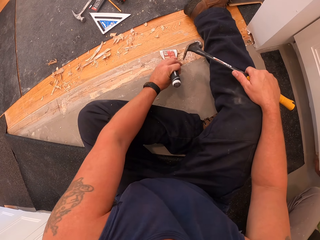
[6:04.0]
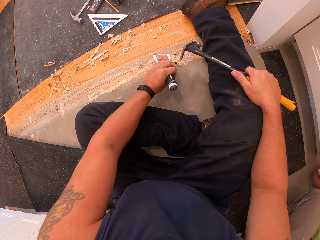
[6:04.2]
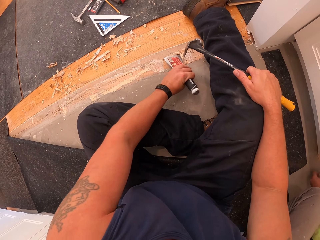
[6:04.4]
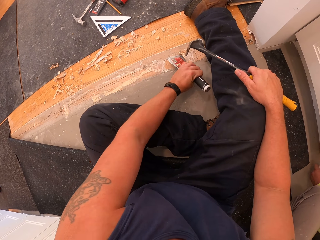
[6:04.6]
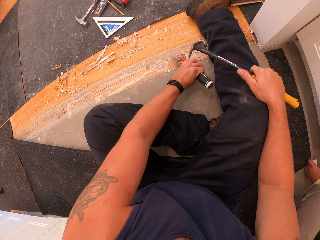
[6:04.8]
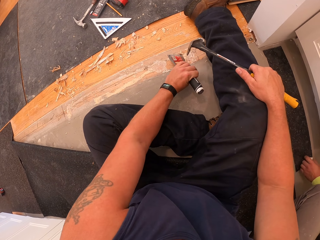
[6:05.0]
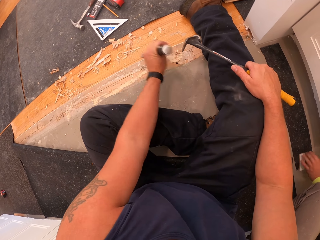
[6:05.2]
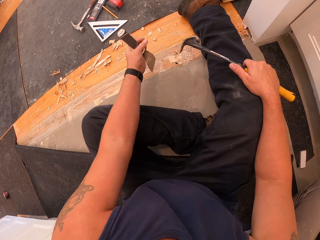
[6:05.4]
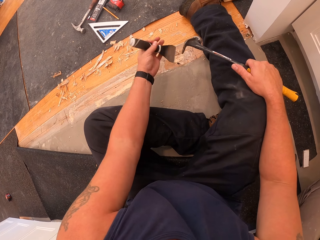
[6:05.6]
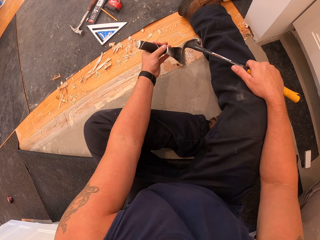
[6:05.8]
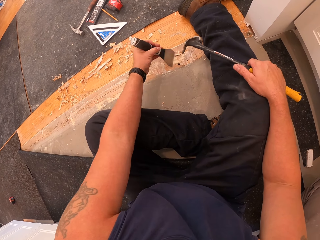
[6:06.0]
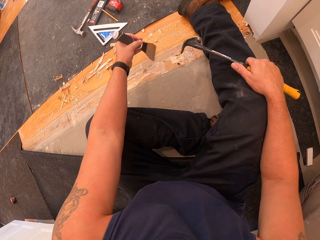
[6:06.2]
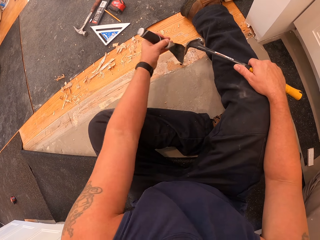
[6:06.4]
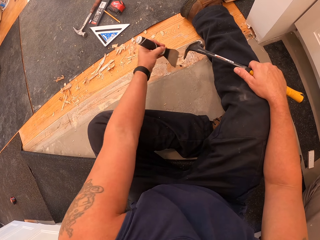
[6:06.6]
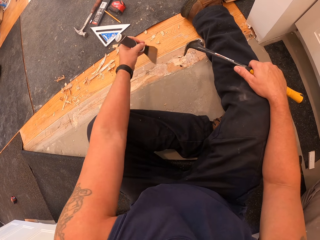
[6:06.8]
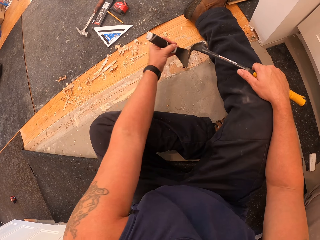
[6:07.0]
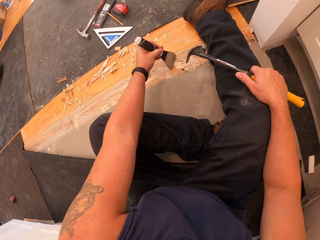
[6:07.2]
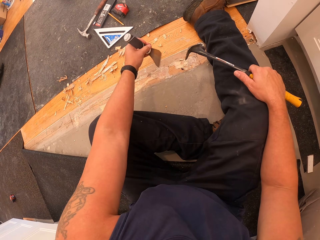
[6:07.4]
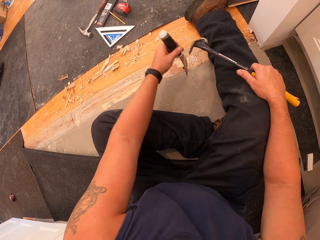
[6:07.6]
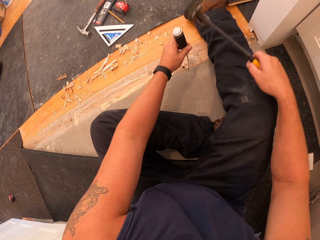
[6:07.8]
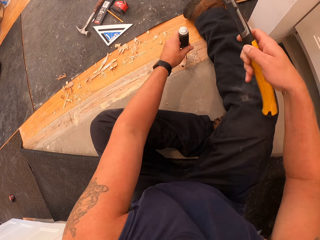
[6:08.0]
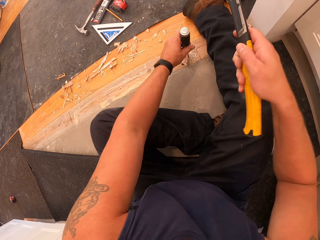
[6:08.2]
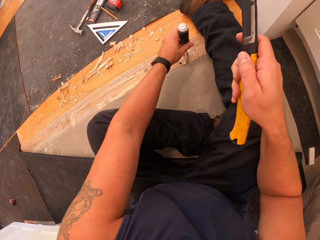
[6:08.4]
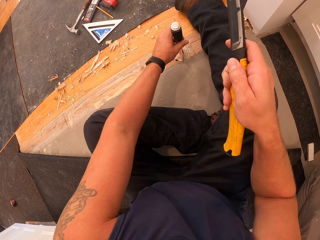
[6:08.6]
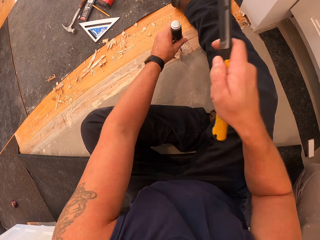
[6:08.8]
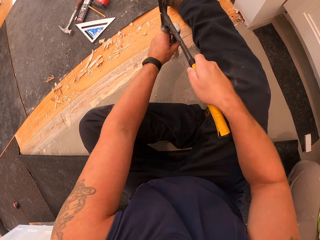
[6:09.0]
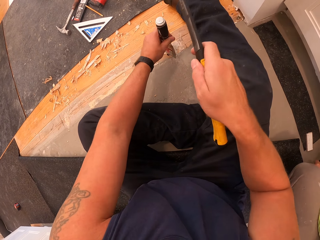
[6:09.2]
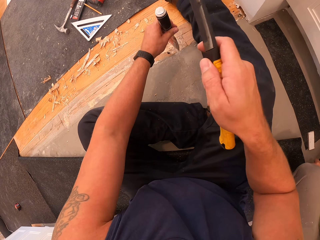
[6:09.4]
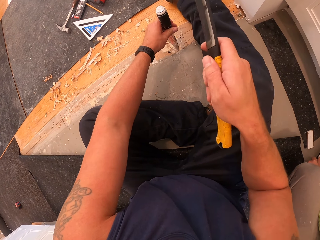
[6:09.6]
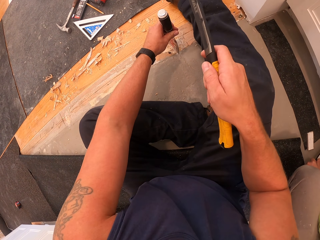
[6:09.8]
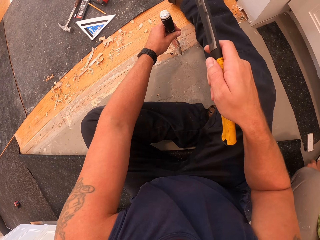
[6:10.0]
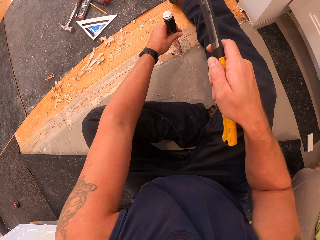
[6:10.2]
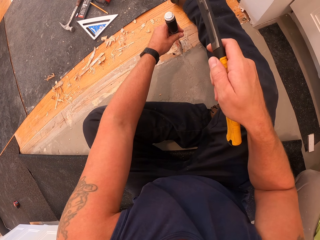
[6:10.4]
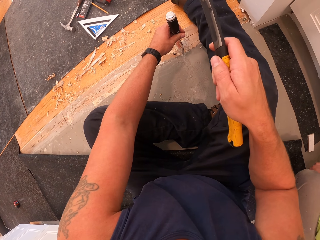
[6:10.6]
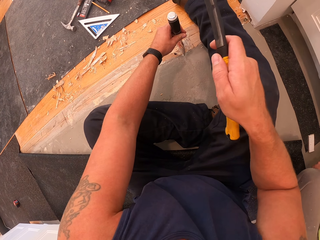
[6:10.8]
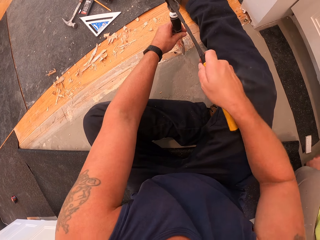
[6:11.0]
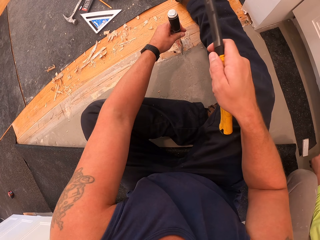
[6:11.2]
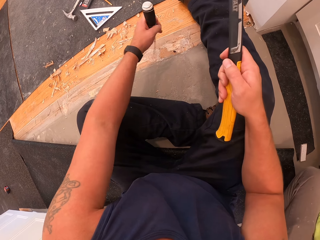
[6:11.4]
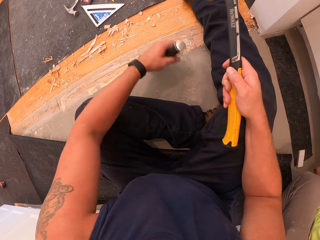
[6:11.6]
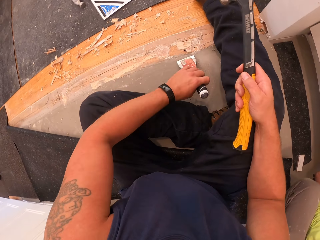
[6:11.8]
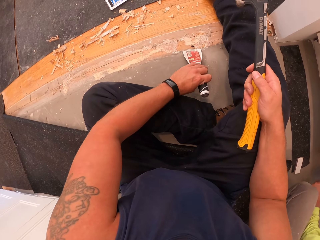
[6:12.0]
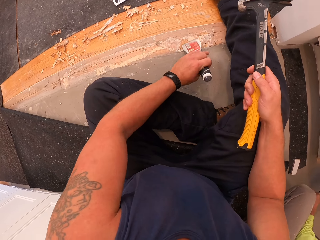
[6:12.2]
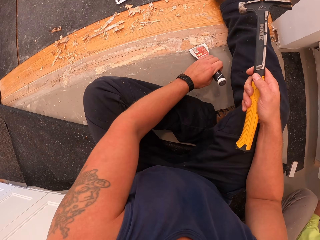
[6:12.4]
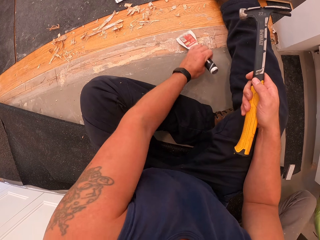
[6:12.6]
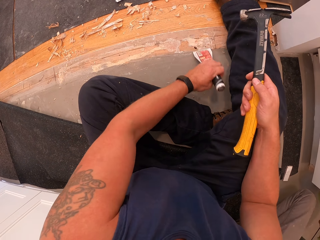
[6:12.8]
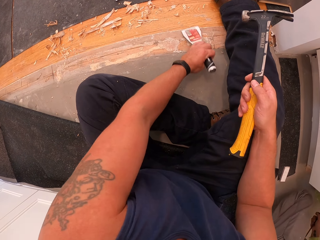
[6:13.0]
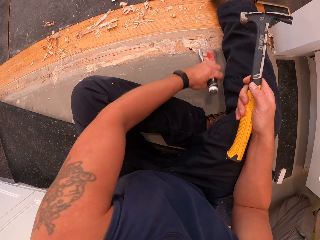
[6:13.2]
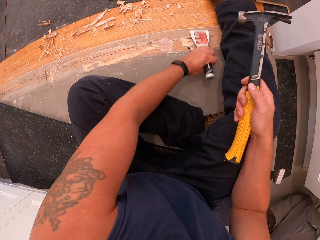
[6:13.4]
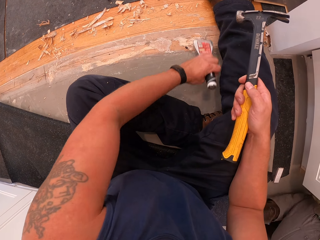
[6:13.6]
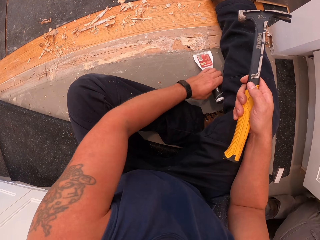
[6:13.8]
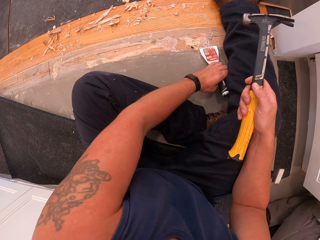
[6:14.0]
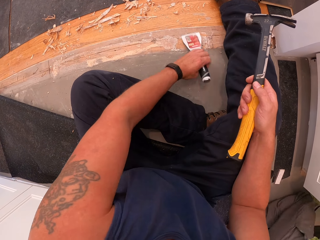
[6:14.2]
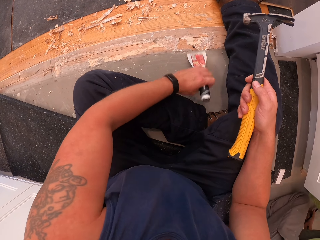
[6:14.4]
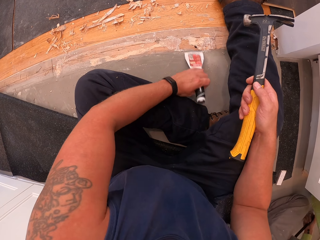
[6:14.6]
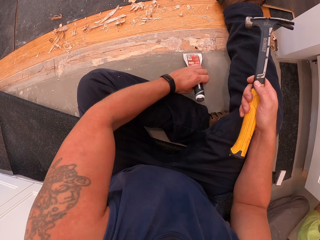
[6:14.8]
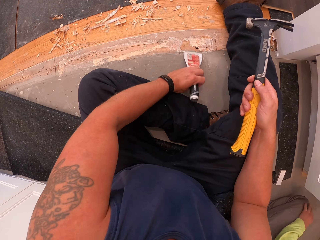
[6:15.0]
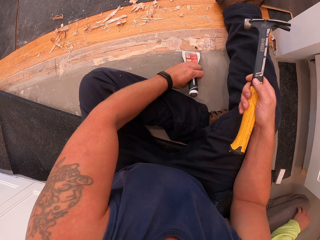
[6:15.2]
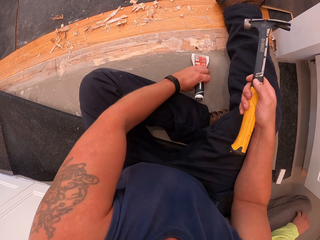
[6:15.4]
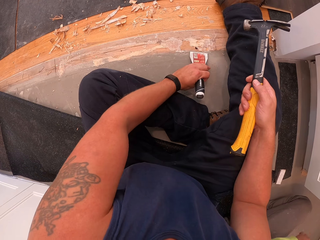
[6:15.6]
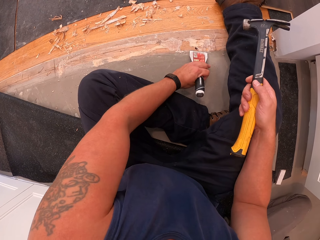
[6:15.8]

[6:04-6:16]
The camera wearer pulls the skiving knife off the wood board. He clears the wood board with the skiving knife. He puts the skiving knife on the wood board. He scrapes off wood on the floor board with the hammer and scraper in his hands. He hammers the skiving knife with the hammer. He gathers debris of wood on the floor board with the scraper in his left hand. He clears the wood board with the skiving knife.

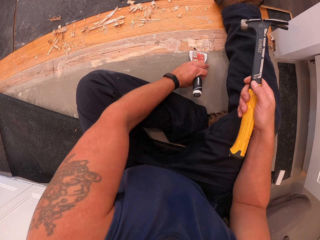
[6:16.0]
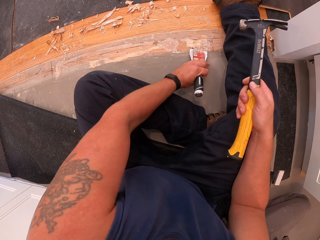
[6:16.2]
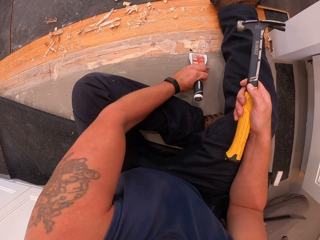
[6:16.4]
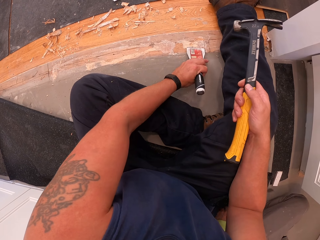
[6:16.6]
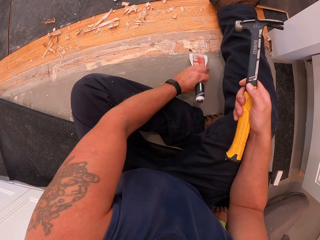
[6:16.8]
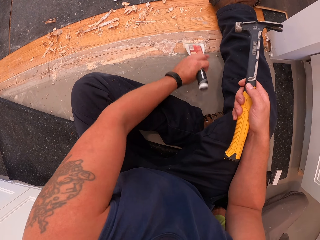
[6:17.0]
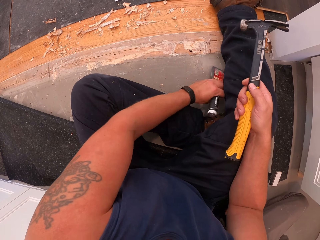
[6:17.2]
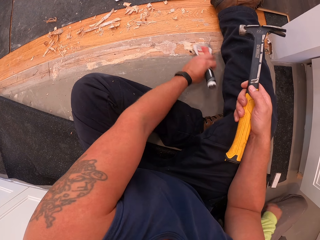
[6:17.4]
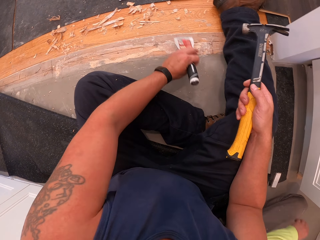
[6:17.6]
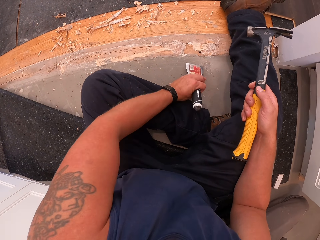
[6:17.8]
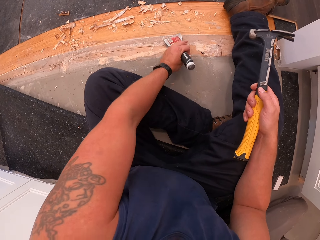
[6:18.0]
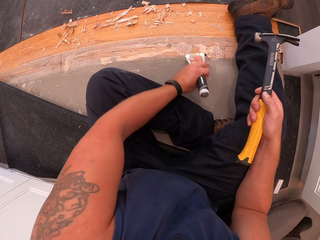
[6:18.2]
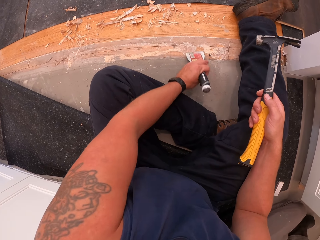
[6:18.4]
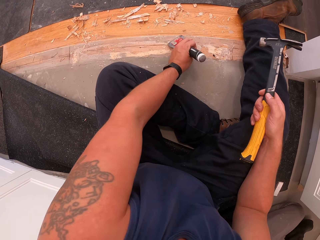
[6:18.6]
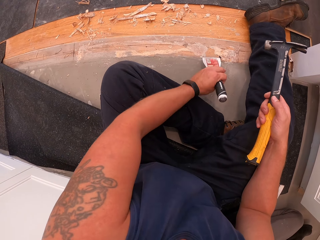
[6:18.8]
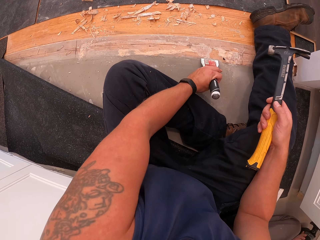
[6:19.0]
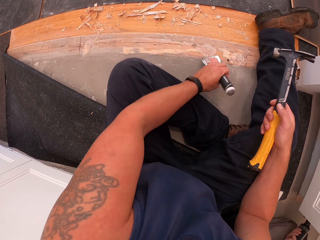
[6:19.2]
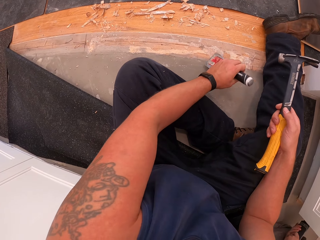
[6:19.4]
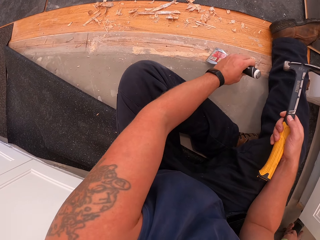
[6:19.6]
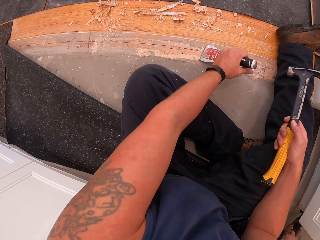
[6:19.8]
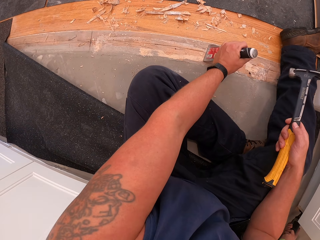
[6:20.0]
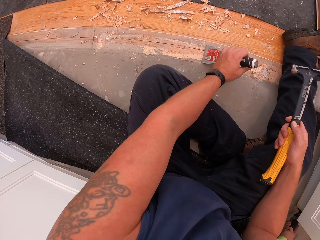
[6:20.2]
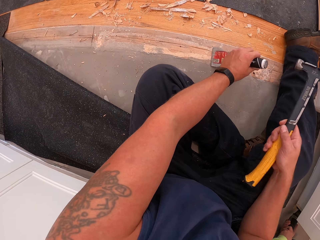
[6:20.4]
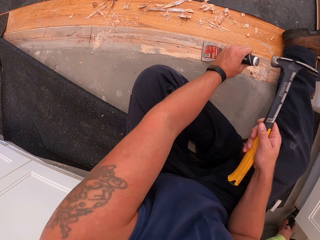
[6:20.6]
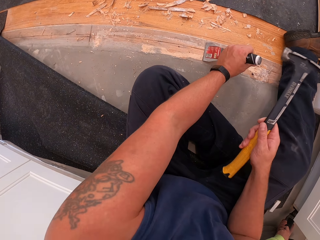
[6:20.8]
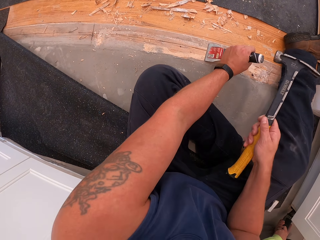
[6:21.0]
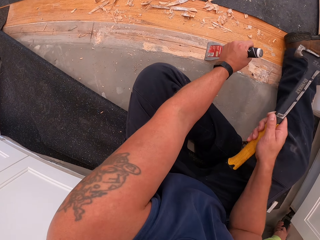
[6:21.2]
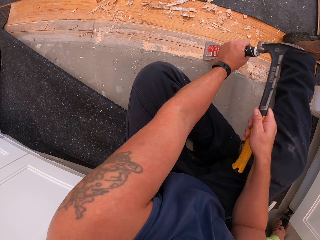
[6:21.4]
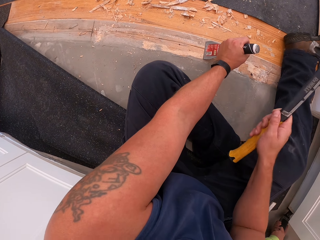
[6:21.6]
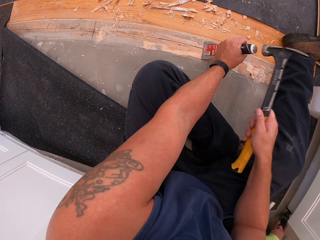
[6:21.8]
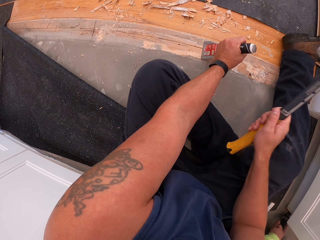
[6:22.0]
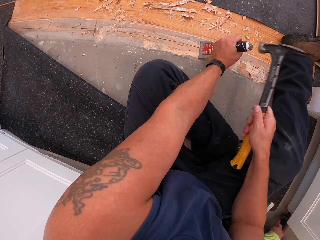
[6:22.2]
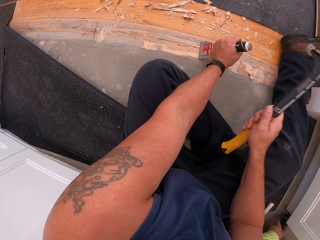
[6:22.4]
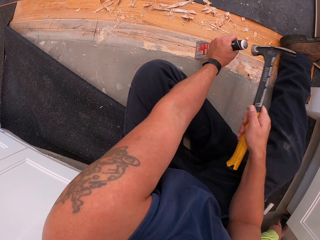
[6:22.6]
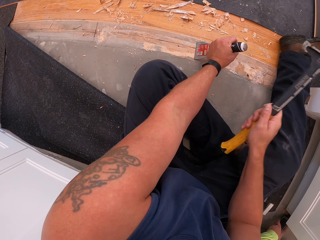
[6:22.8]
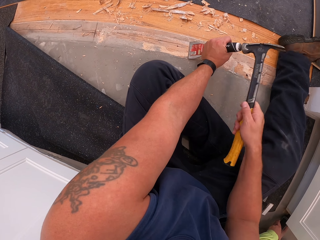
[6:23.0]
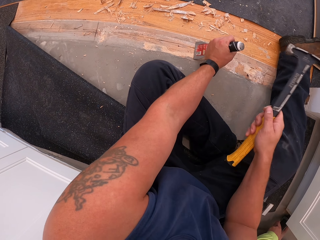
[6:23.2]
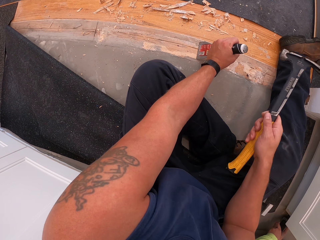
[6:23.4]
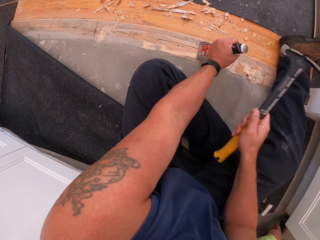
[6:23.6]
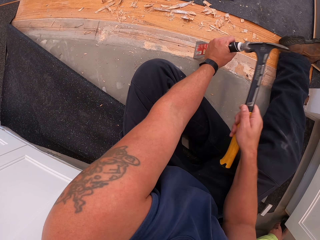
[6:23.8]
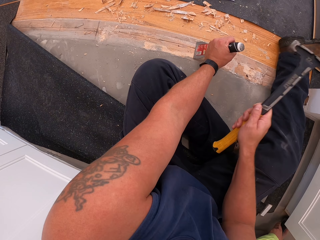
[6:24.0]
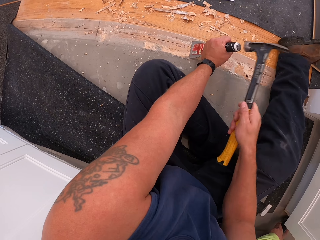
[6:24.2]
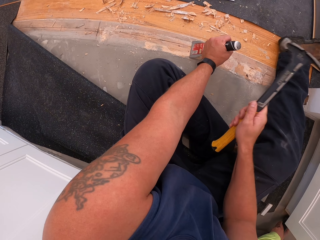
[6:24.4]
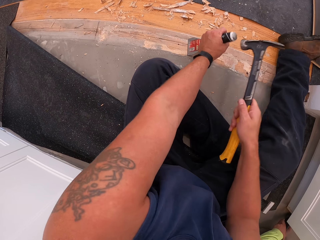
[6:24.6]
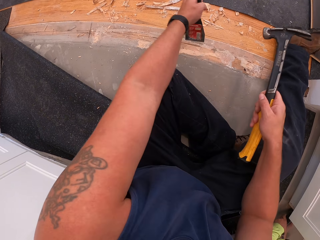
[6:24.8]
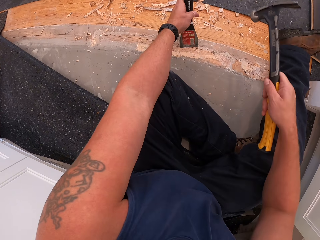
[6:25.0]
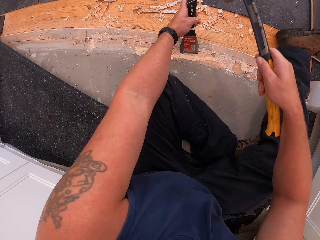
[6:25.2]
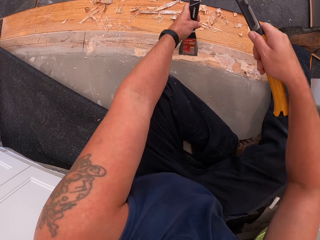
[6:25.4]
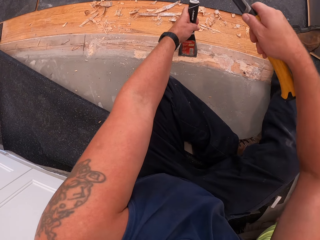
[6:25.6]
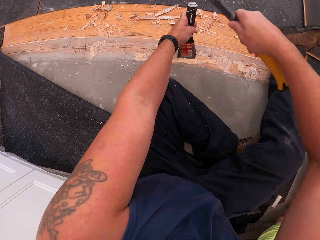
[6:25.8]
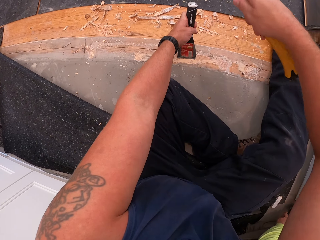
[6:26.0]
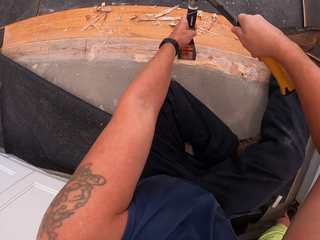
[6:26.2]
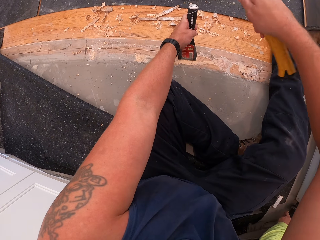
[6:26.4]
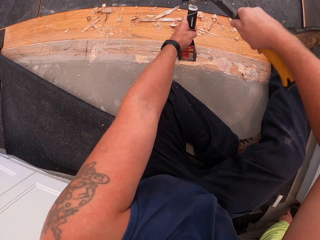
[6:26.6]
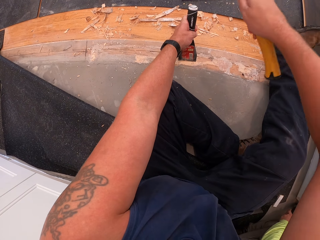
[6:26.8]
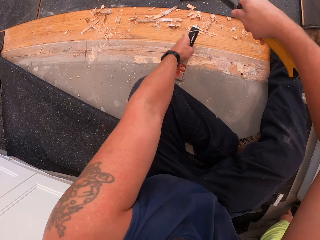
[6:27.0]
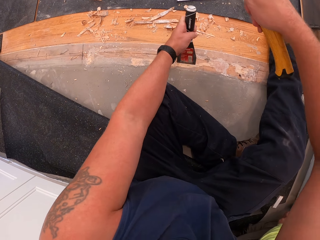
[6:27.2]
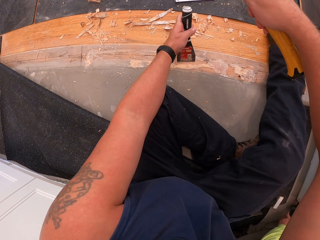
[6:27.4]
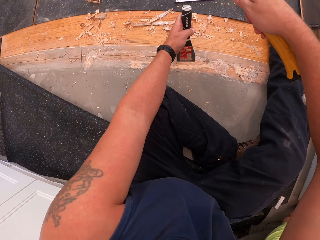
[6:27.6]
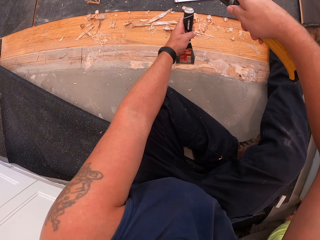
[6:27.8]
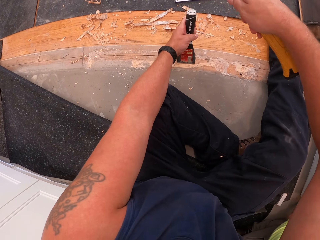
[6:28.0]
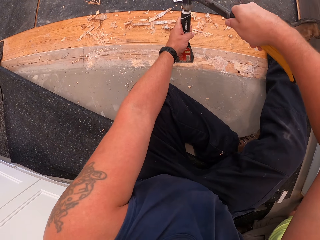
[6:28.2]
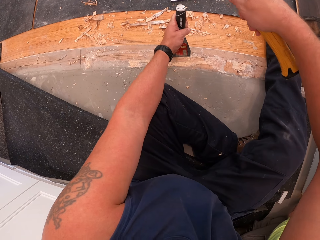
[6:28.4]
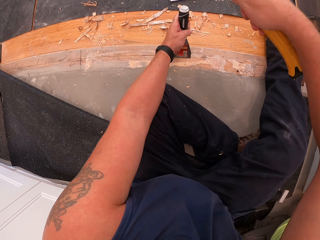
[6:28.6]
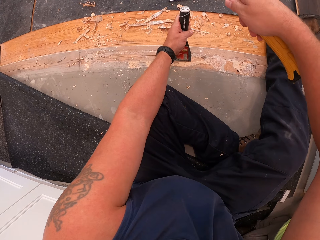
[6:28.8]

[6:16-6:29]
The camera wearer scrapes off wood on the floor board with the hammer and scraper in his hands. He hammers the skiving knife with the hammer.
